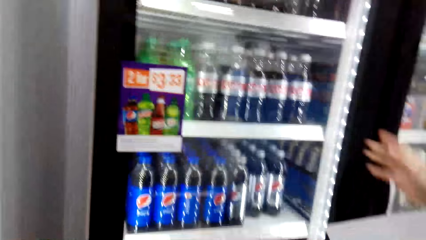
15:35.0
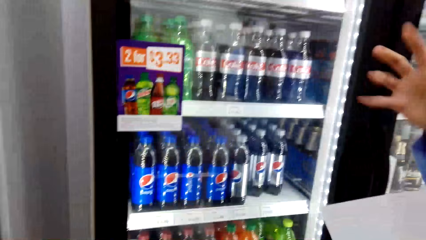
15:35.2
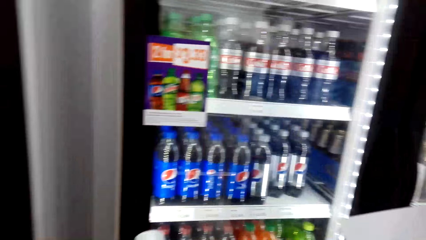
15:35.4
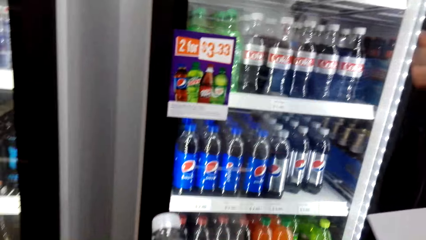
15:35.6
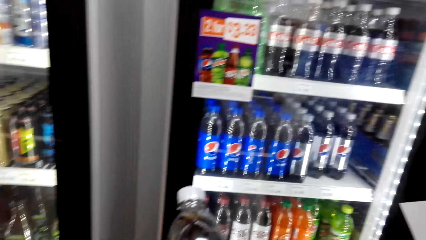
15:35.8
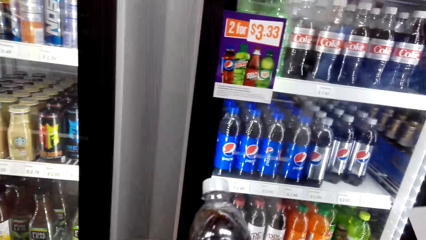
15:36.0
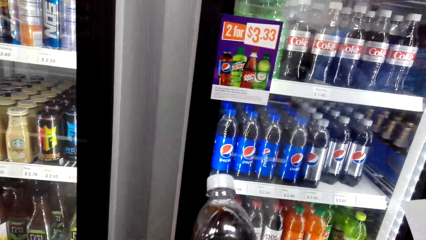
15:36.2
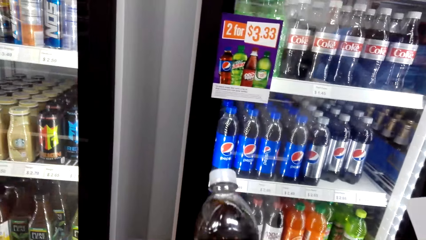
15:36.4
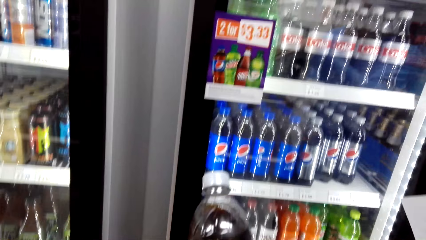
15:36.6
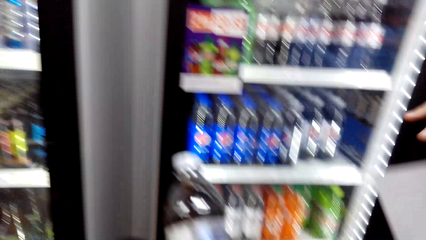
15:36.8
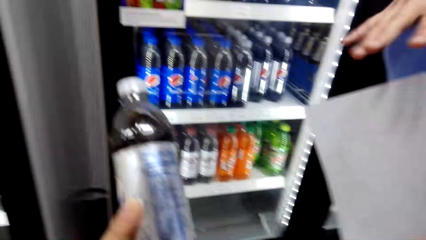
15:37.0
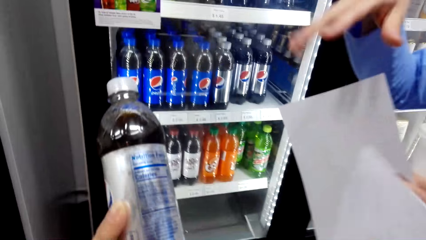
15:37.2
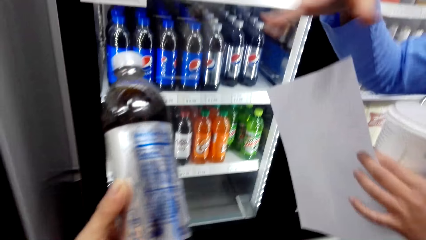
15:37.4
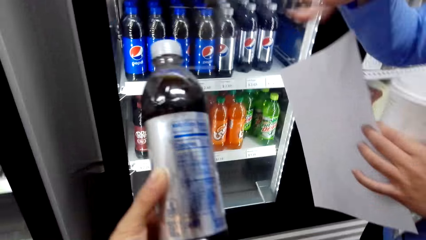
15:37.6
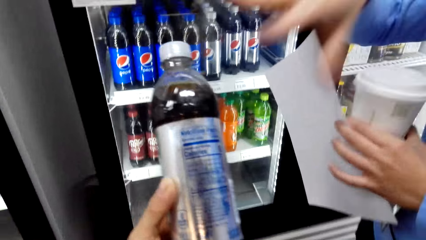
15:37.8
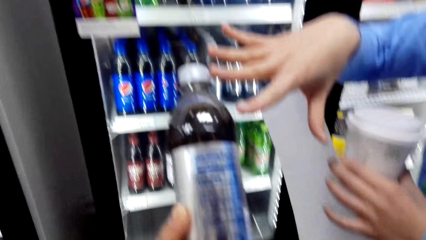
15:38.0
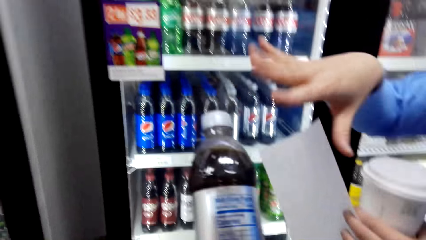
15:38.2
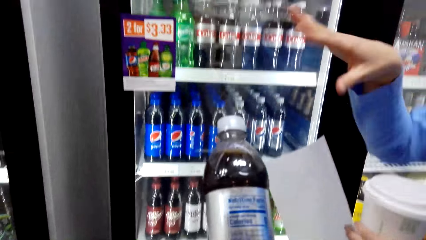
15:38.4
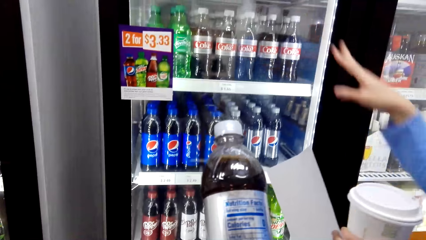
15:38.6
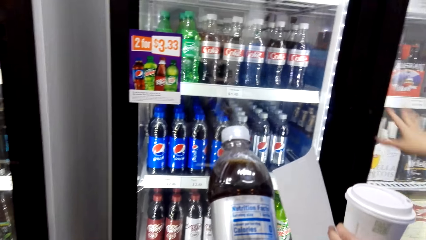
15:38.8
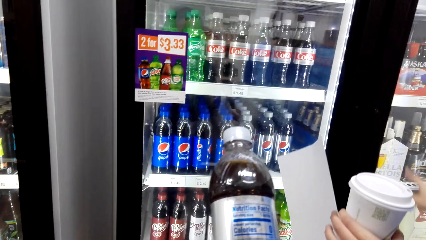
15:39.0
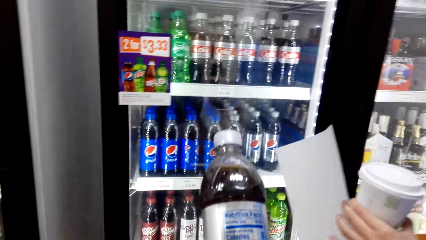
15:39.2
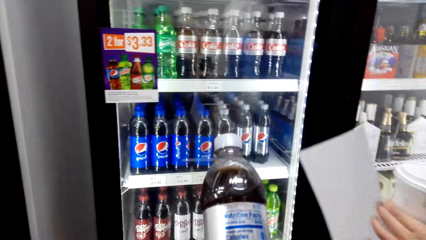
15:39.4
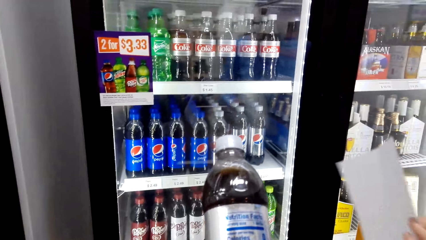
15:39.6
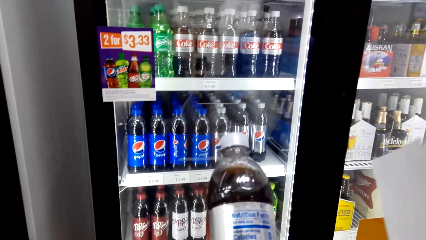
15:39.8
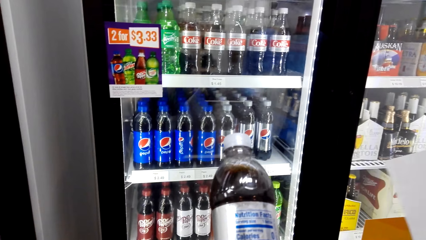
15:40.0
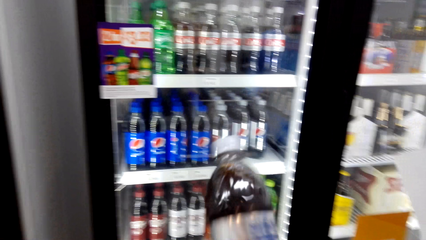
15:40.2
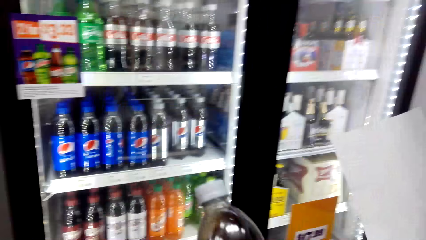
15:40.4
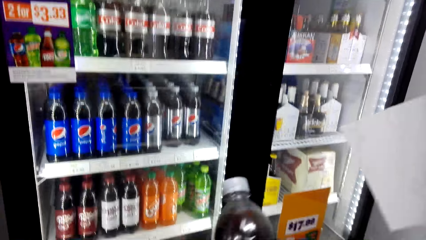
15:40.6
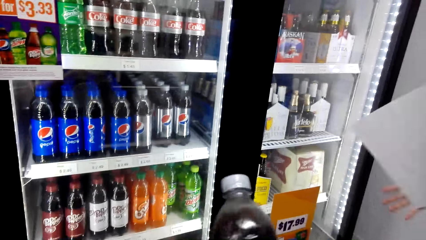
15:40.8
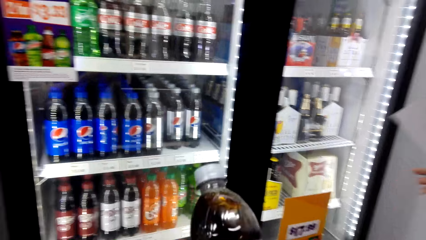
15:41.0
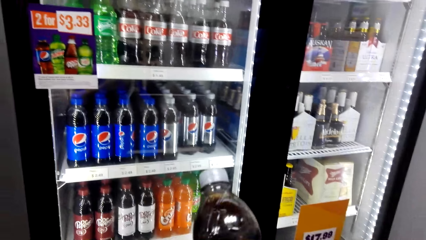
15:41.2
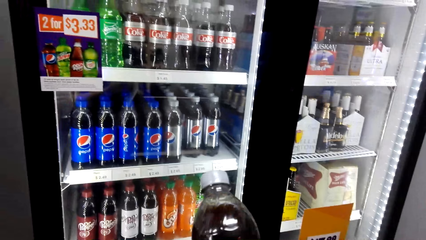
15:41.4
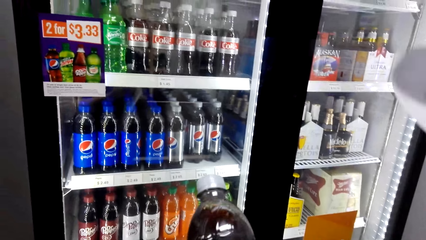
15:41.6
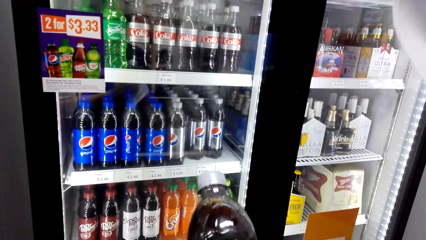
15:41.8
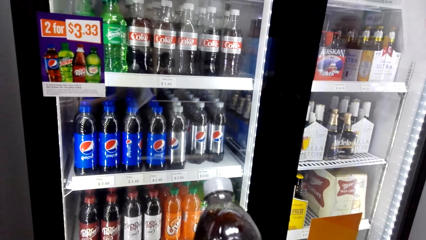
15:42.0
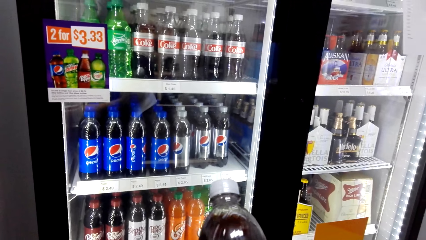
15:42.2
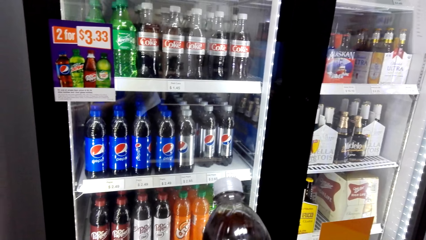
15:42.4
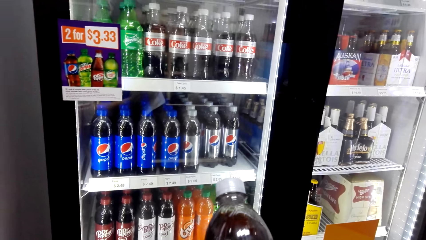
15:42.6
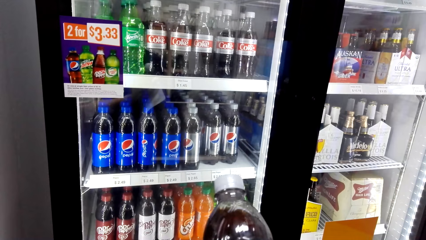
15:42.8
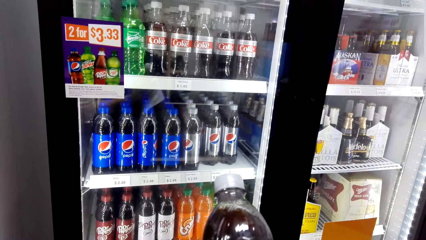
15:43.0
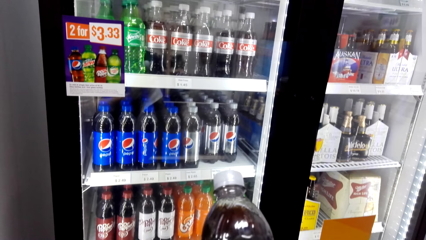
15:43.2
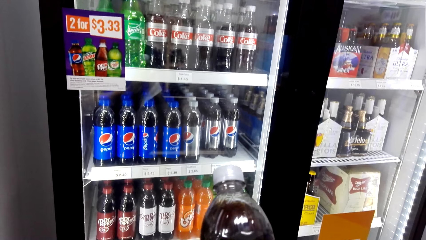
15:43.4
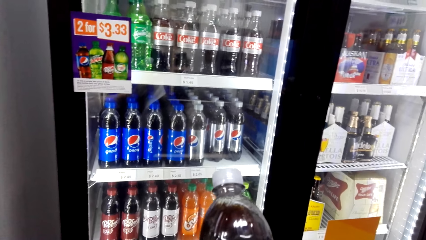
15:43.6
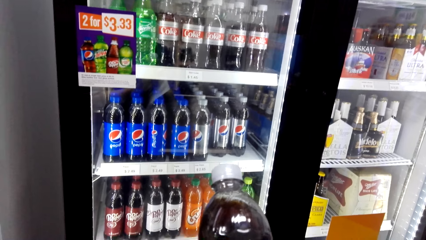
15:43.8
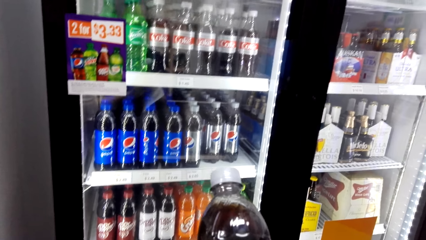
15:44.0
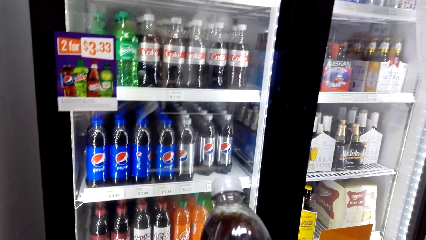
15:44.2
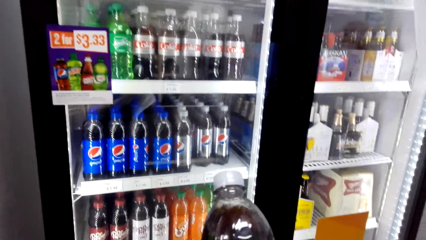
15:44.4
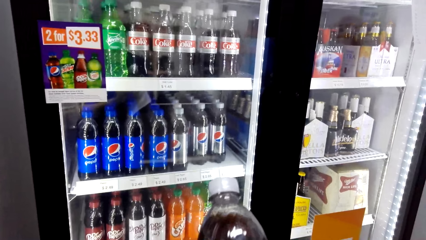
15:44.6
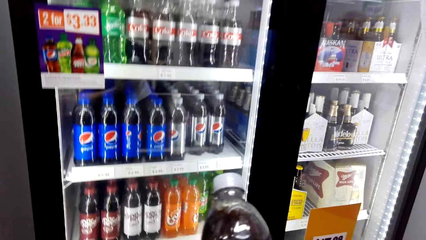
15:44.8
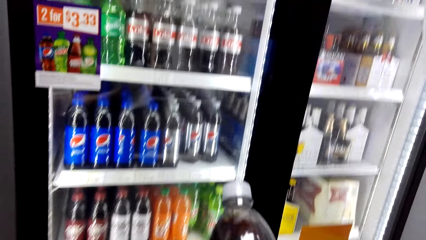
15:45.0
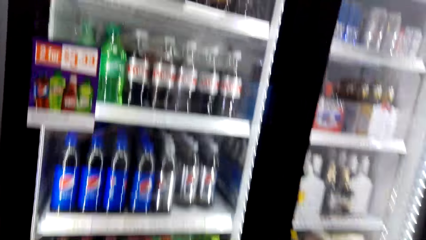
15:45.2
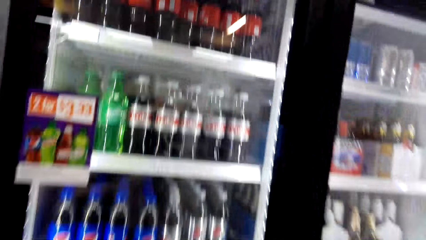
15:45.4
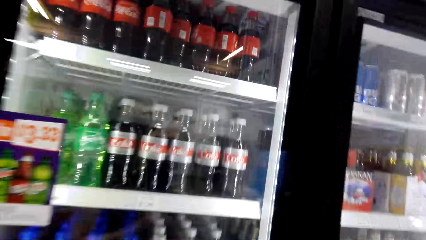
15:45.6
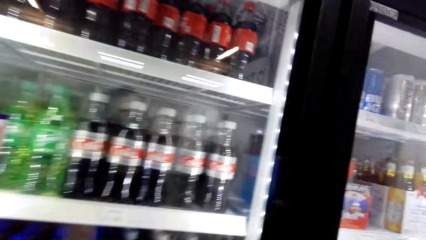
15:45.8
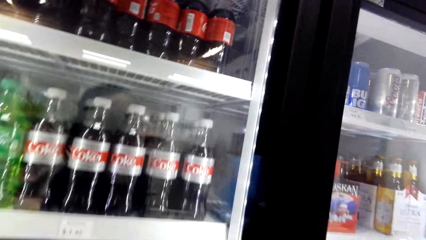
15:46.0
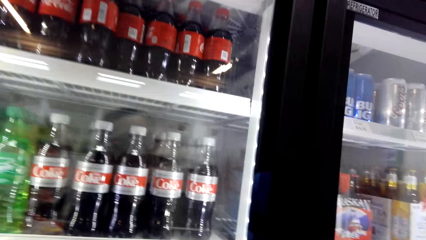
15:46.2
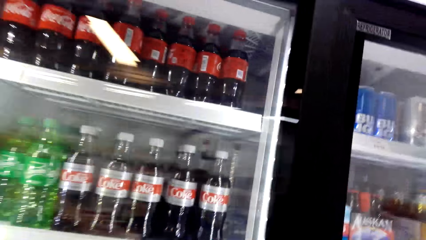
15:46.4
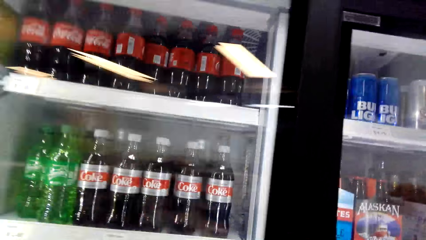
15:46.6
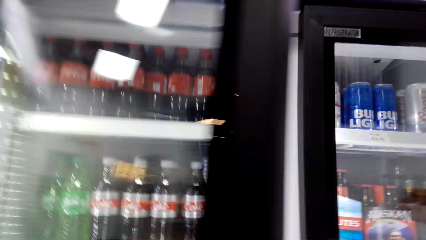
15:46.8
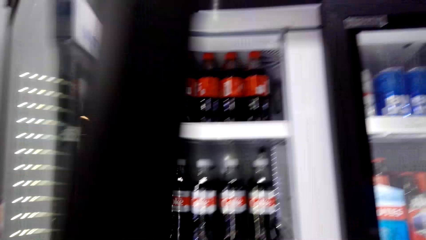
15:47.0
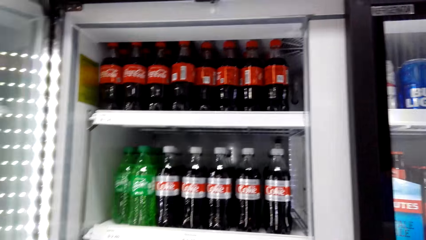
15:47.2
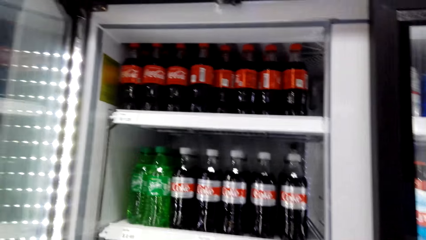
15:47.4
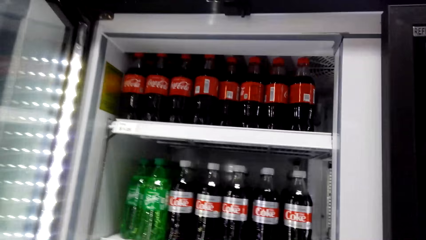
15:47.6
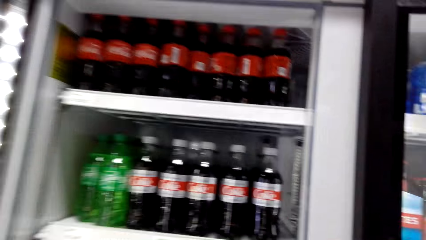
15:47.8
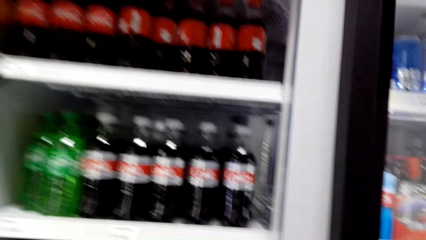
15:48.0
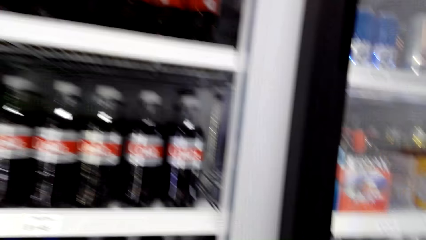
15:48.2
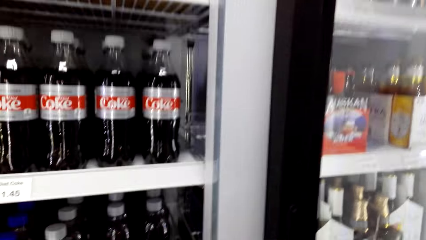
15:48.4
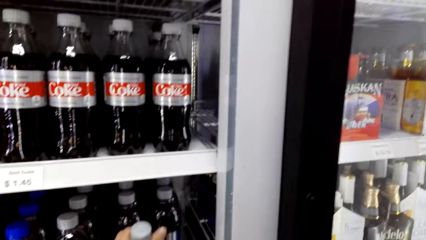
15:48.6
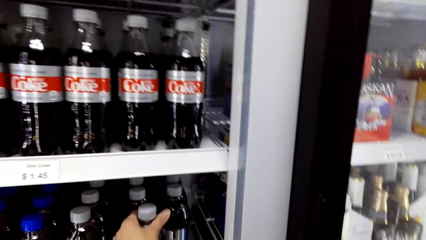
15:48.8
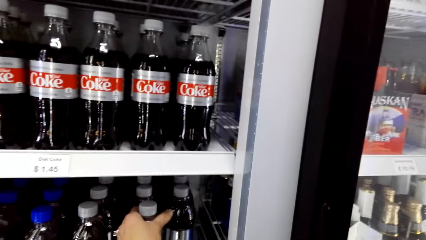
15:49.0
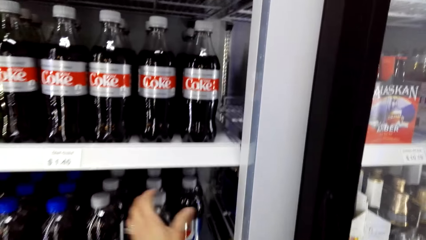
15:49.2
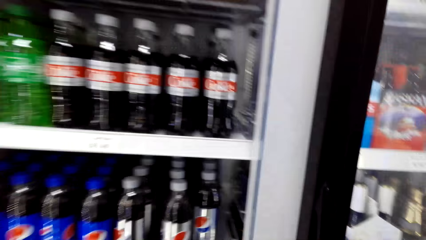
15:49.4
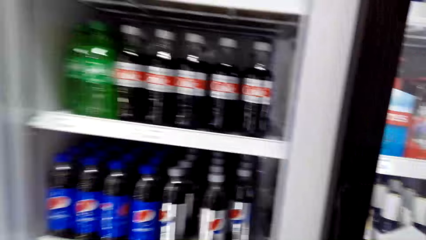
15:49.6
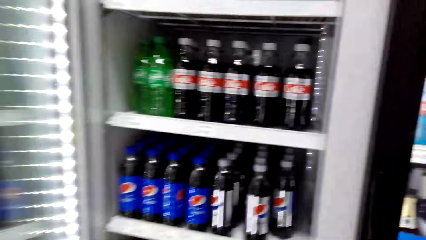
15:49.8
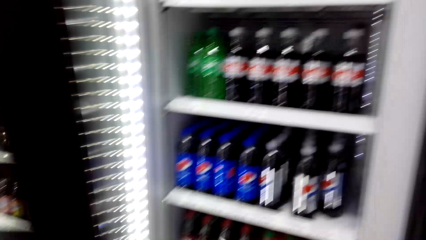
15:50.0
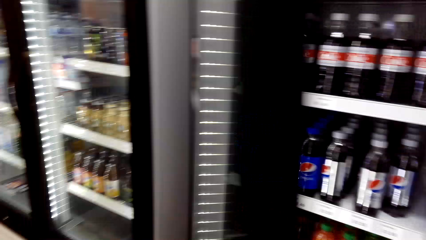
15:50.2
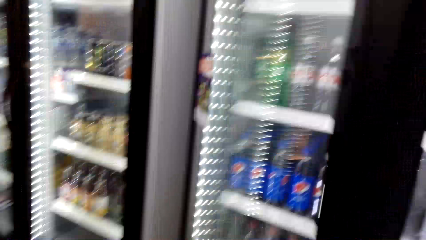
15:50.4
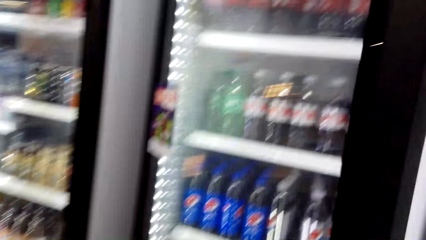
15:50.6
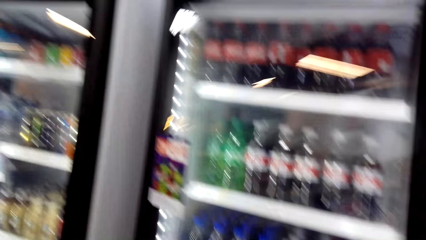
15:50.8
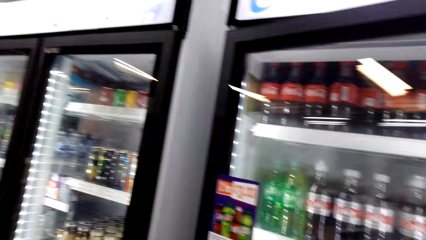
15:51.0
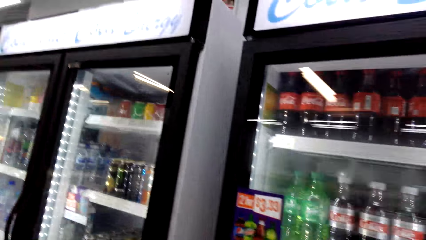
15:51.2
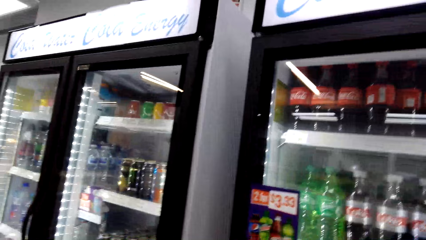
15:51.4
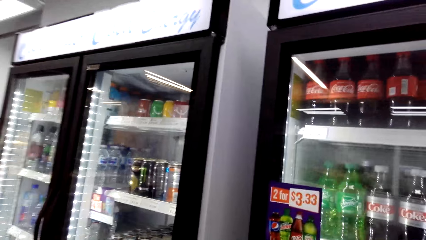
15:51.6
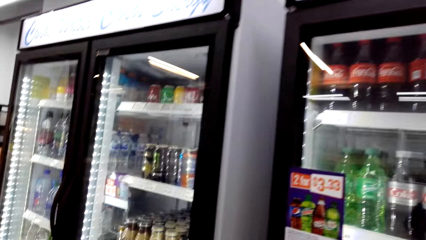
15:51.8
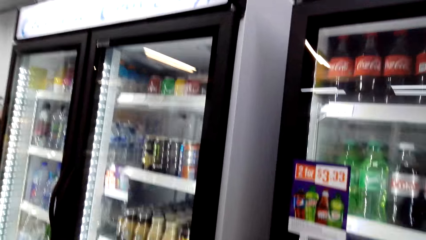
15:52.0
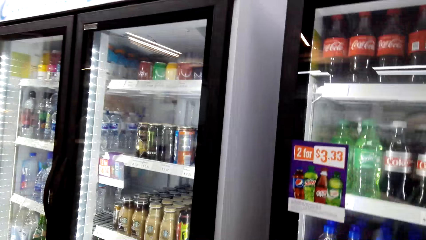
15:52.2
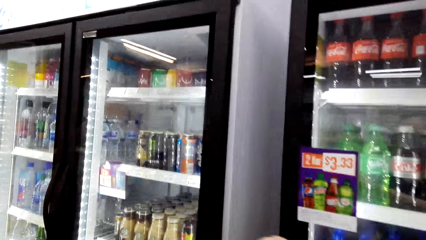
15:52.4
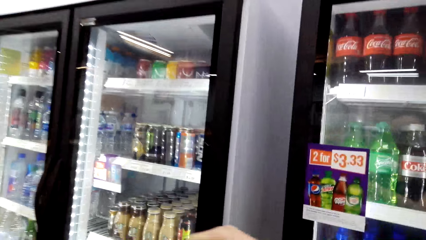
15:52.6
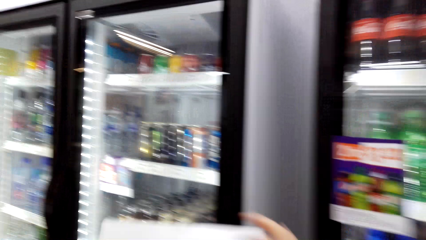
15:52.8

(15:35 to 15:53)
A woman holds the bottle. The camera wearer opens the fridge door. They put the juice on the fridge. They converse with the woman.
